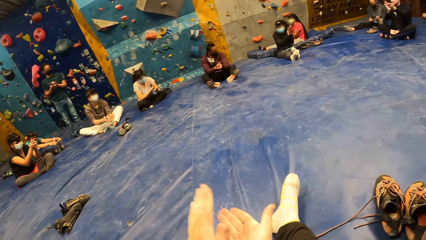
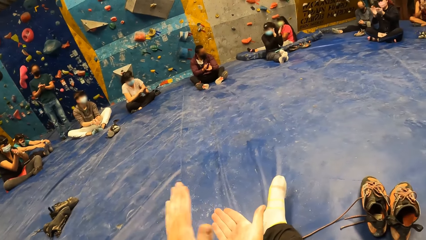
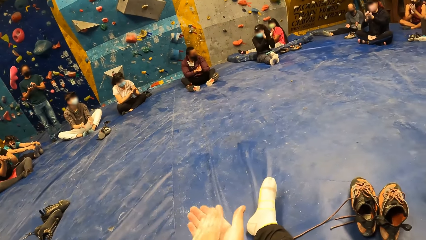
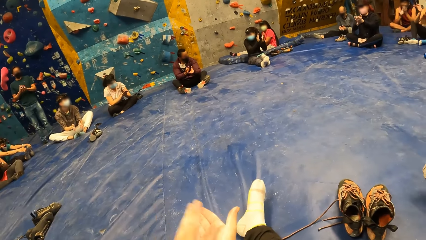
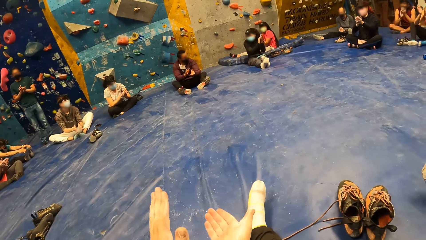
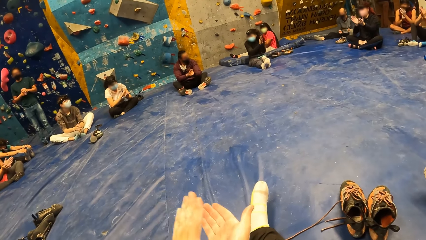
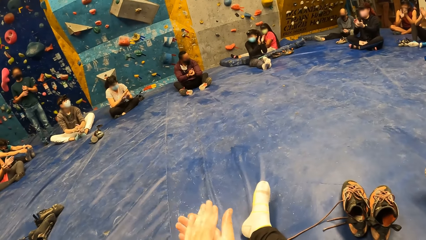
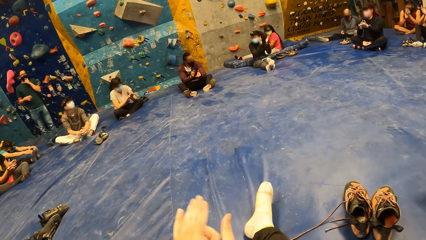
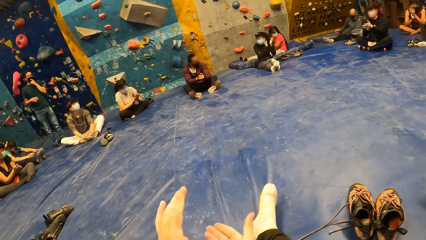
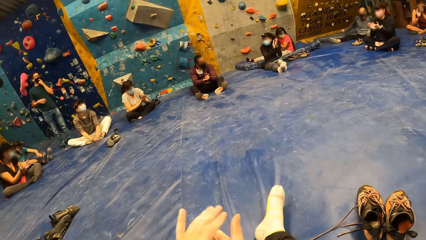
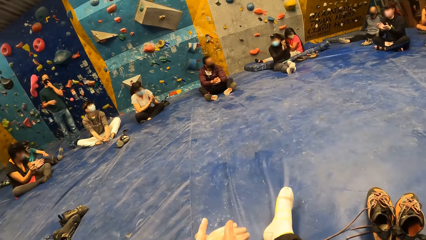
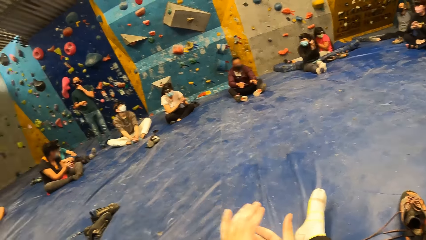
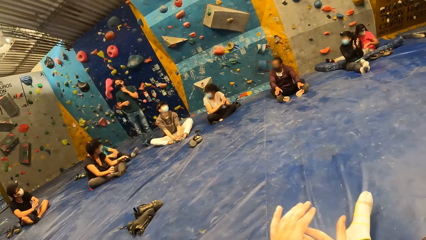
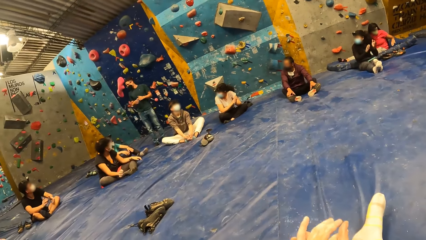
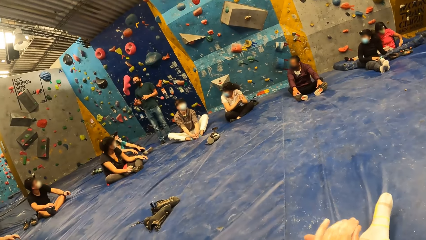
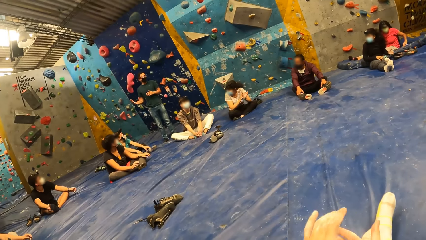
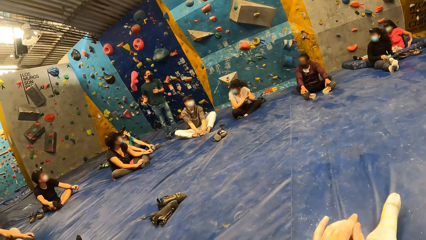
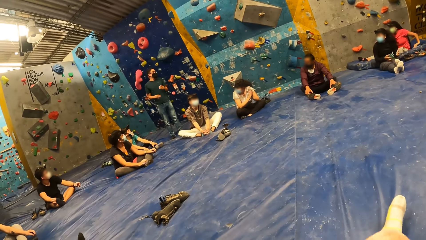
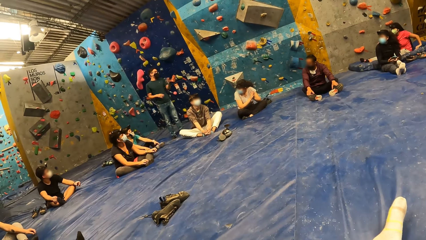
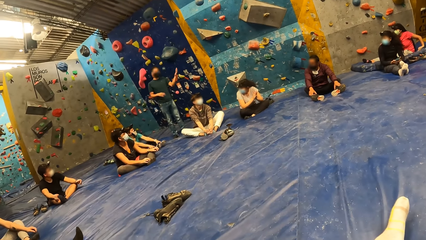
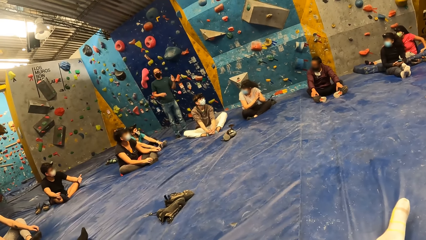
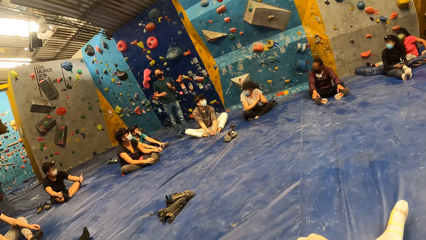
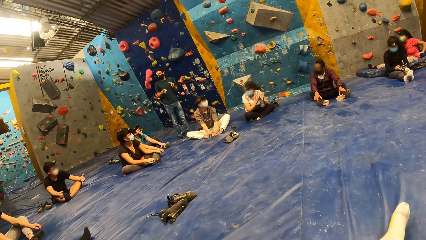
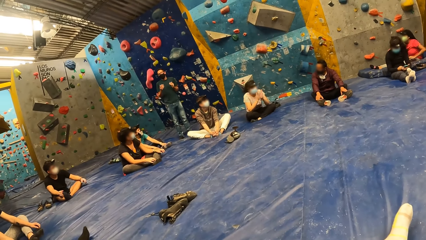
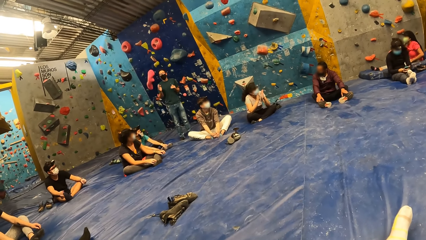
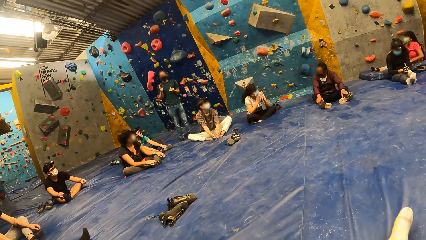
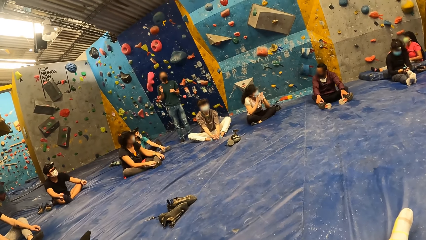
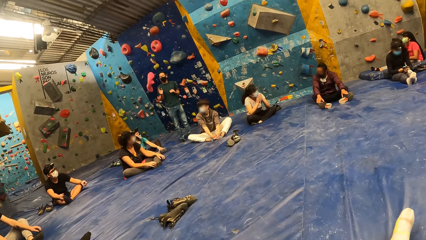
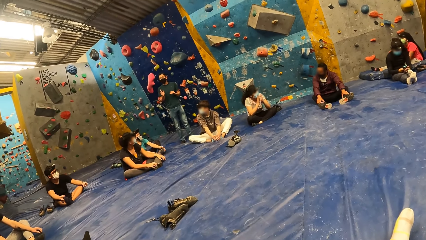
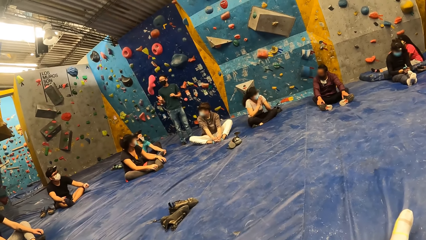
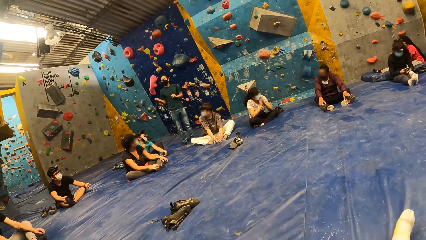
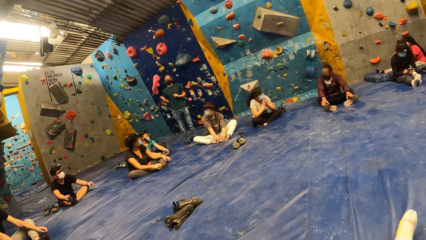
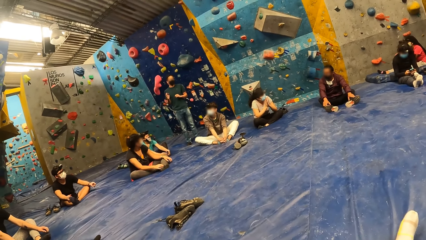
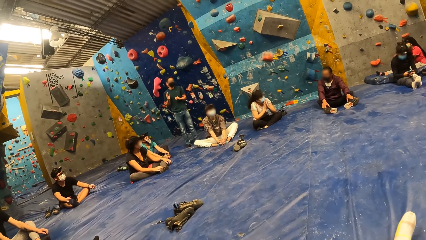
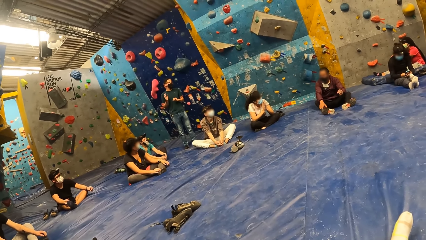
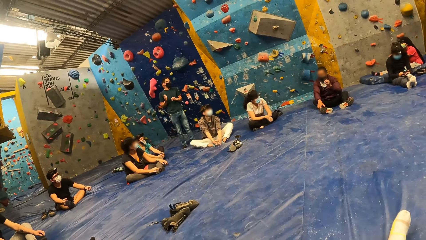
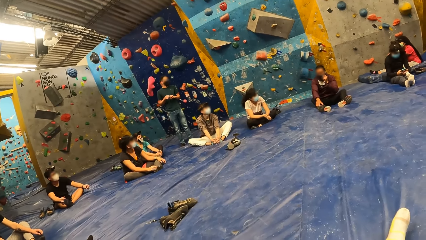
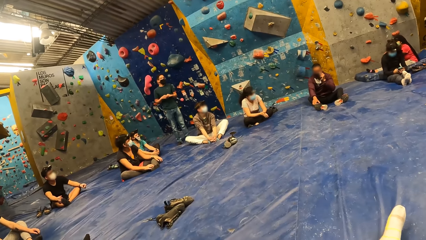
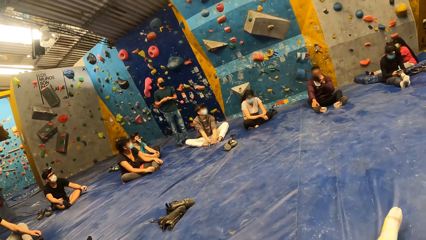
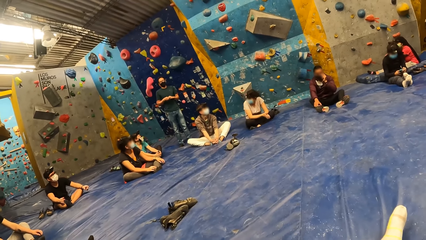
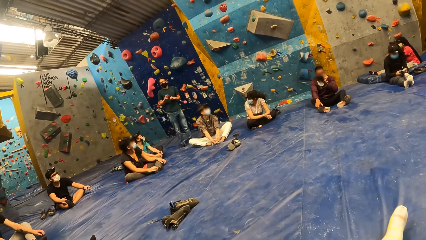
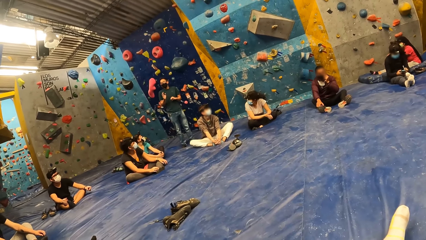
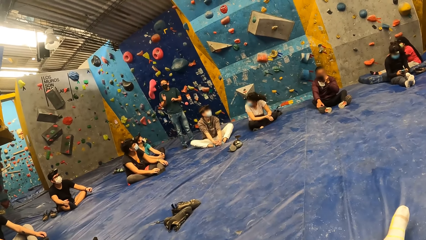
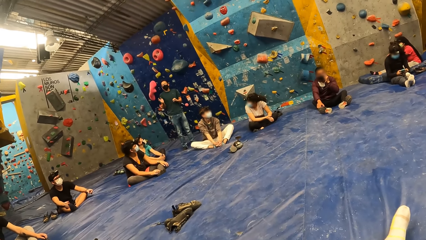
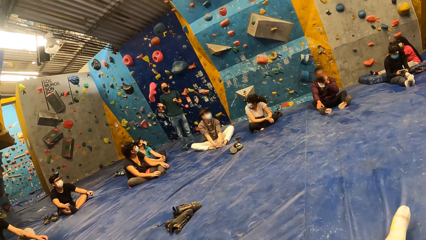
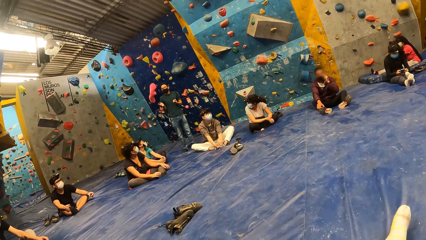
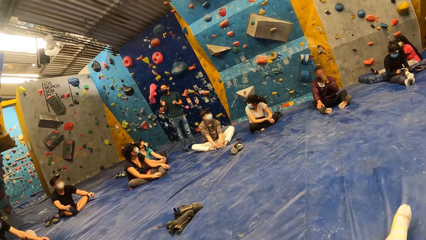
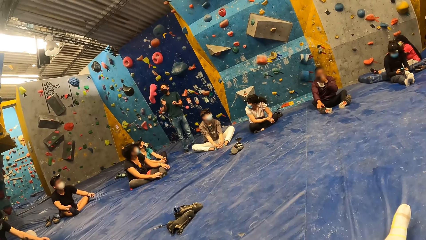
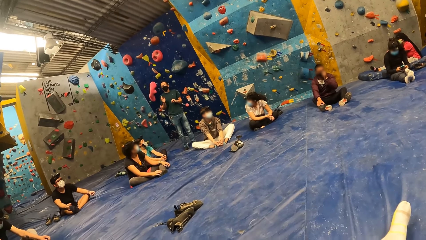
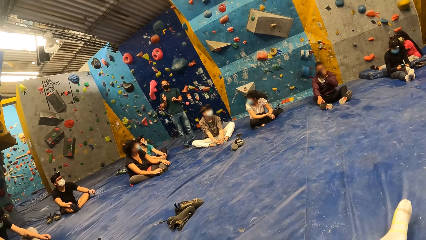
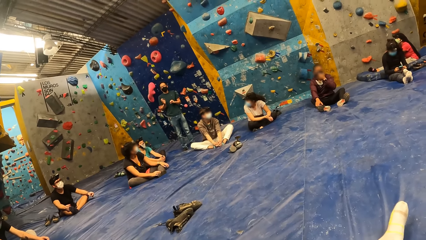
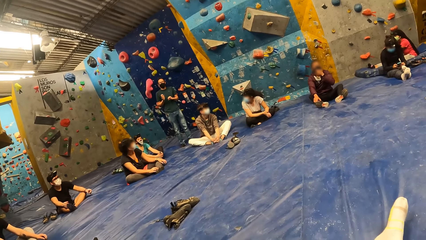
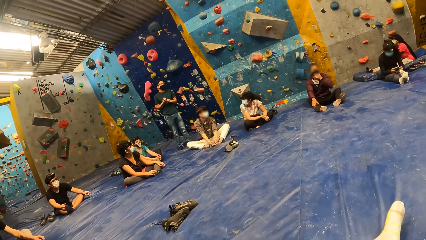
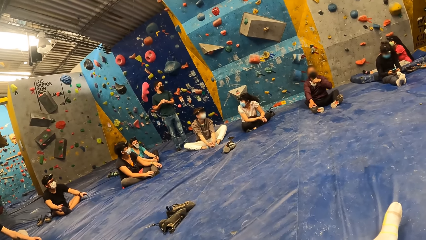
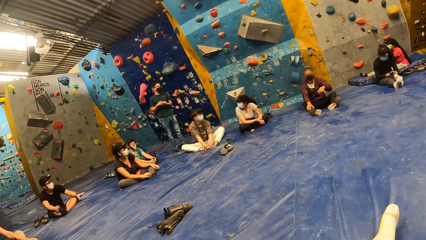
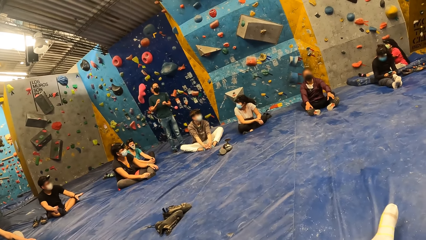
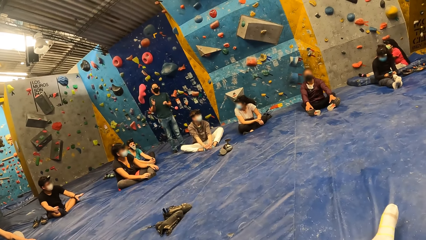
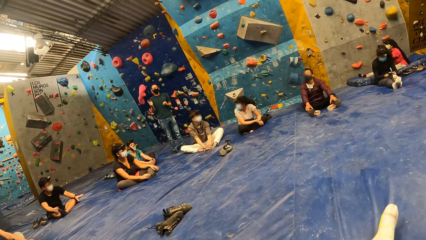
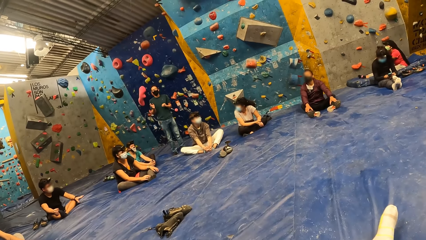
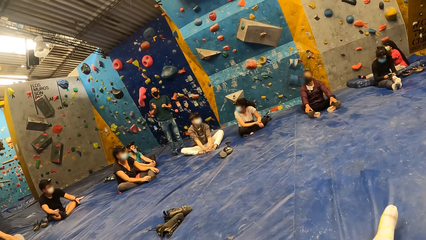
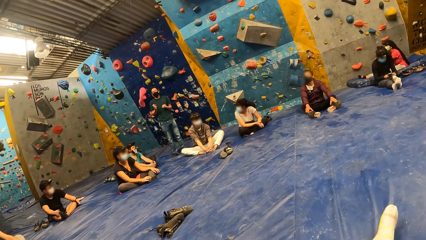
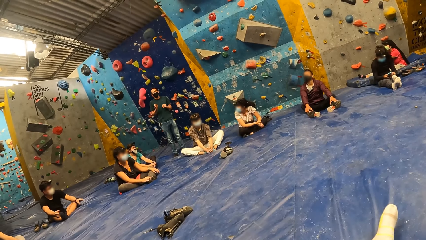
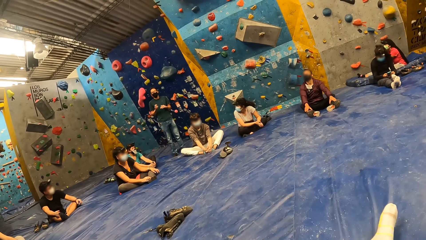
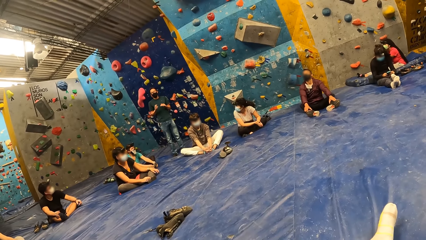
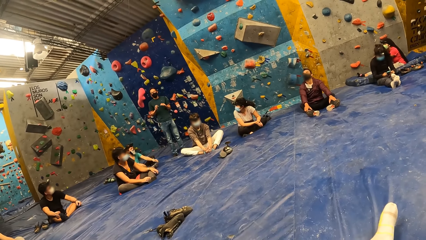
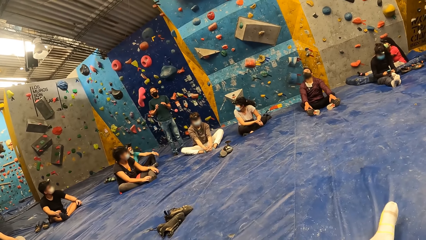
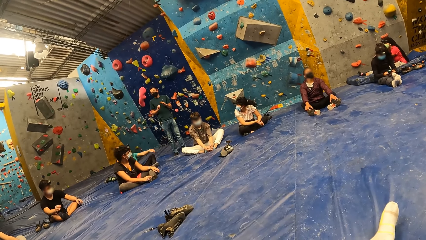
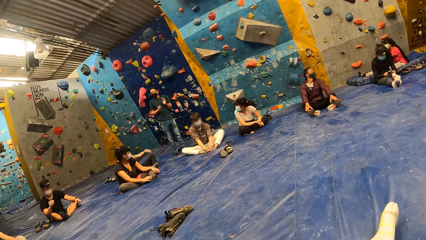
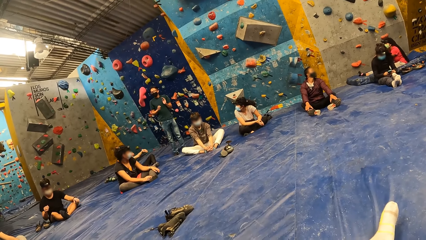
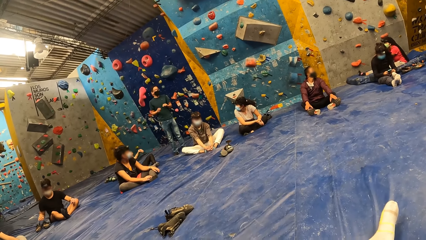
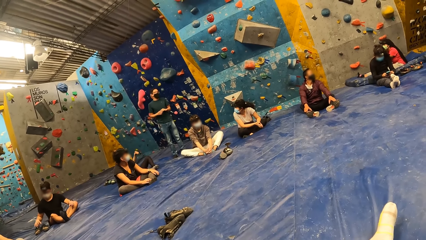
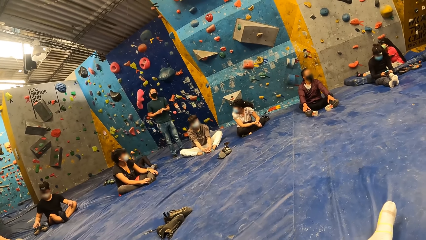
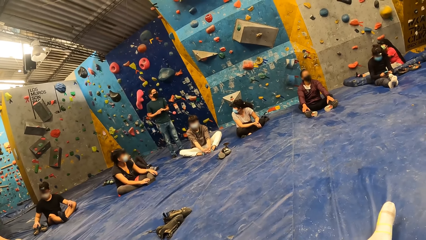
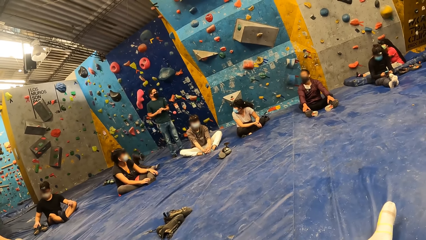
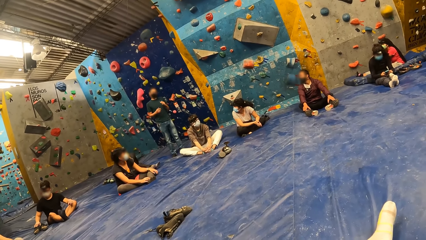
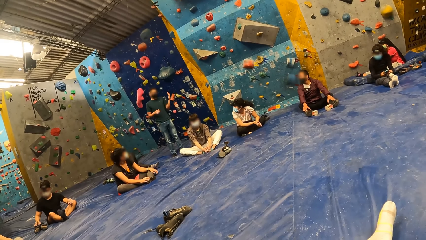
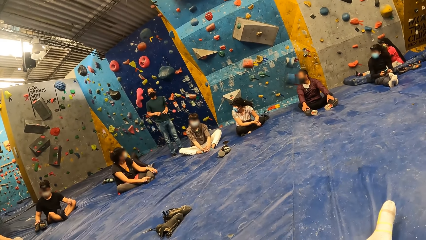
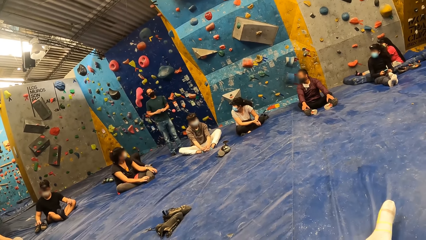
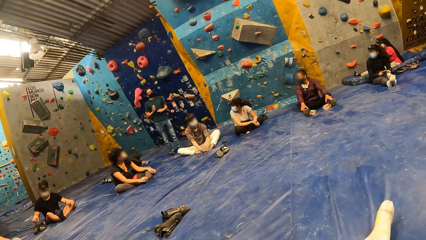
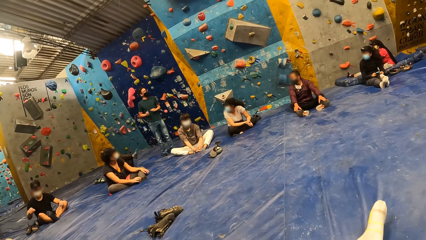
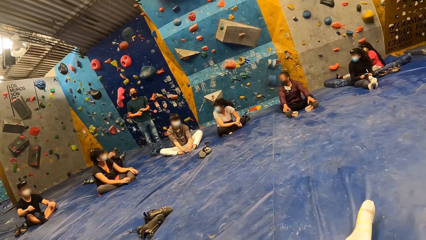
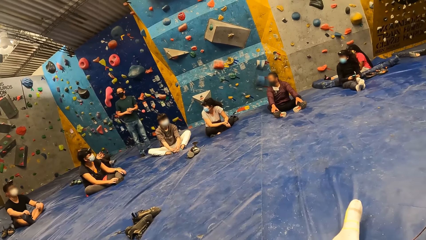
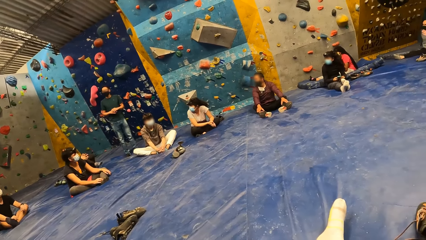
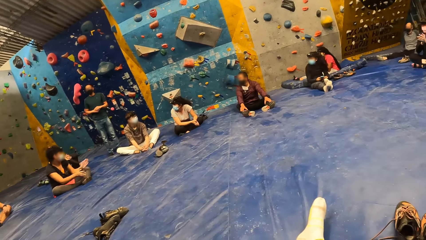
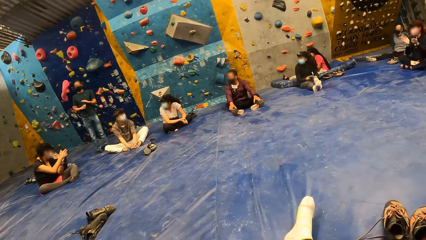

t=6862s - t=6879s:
The camera wearer looks around.
